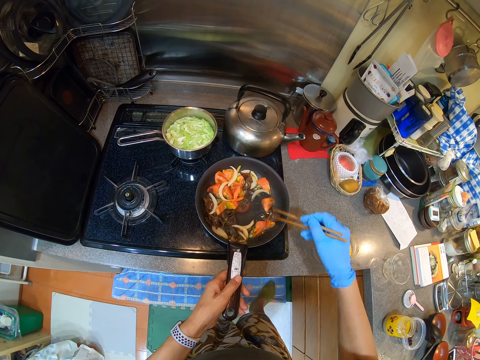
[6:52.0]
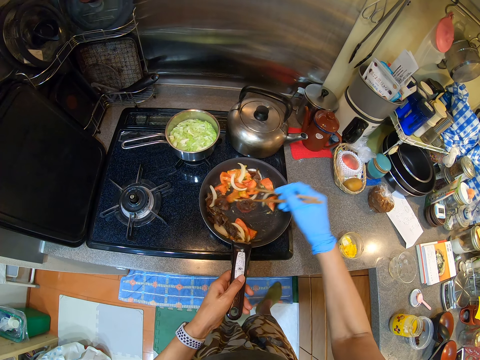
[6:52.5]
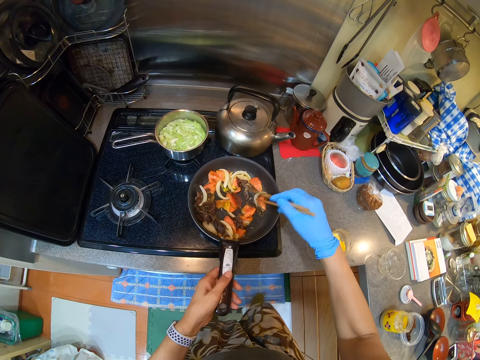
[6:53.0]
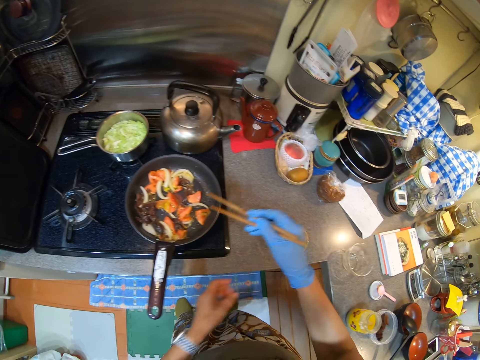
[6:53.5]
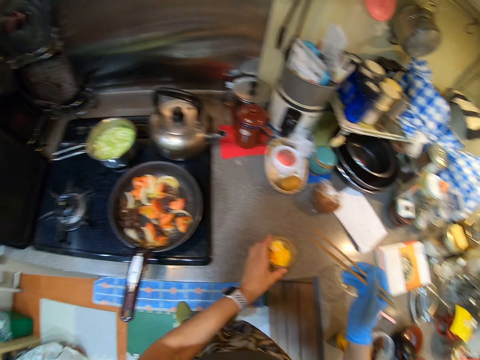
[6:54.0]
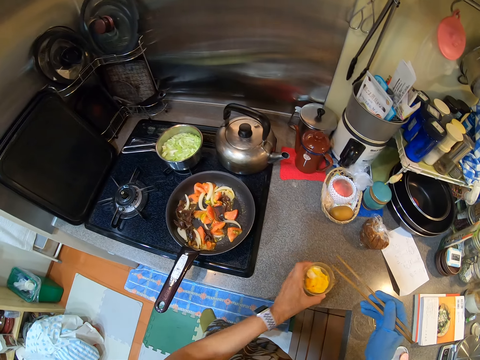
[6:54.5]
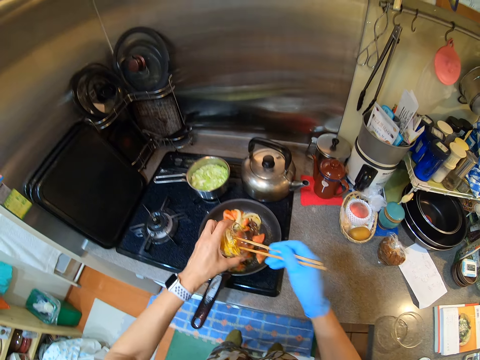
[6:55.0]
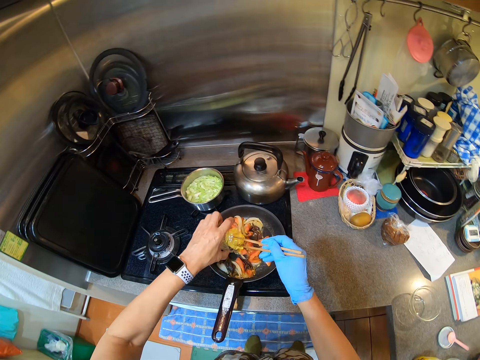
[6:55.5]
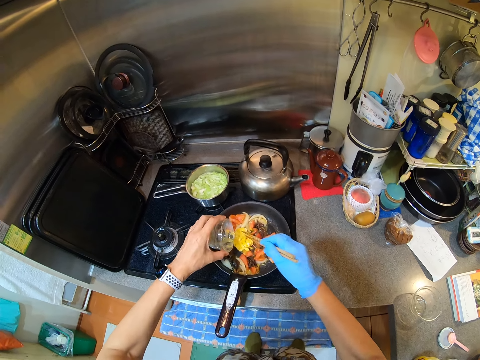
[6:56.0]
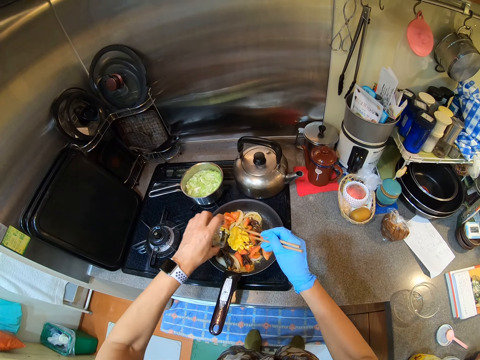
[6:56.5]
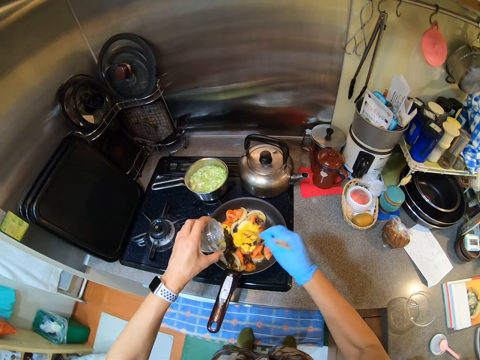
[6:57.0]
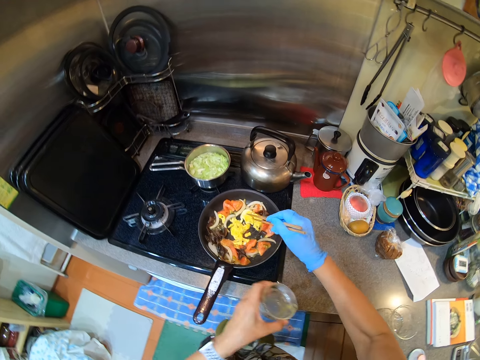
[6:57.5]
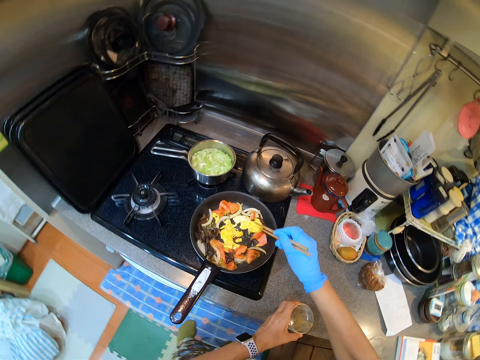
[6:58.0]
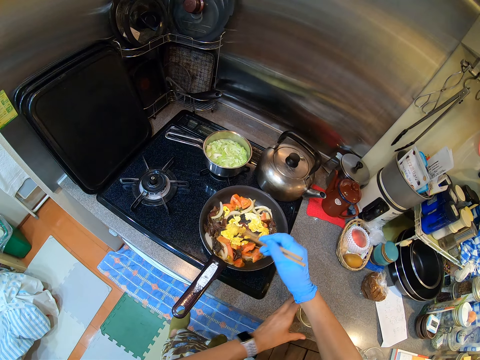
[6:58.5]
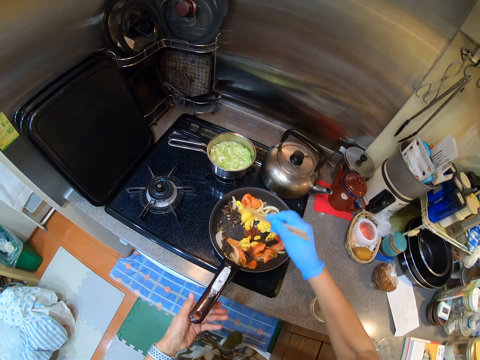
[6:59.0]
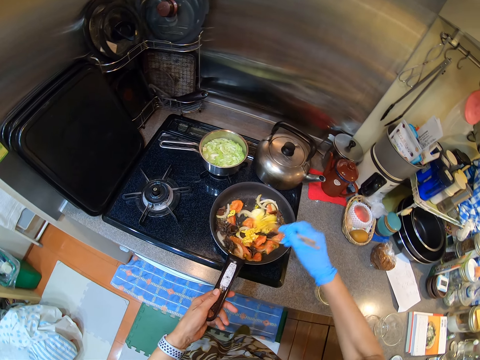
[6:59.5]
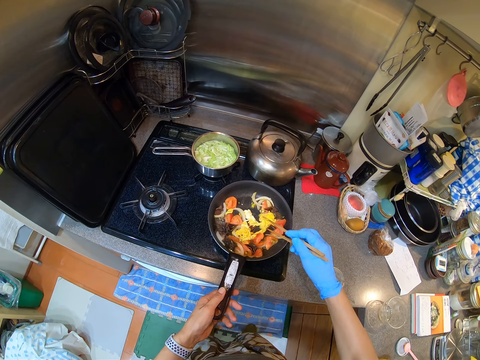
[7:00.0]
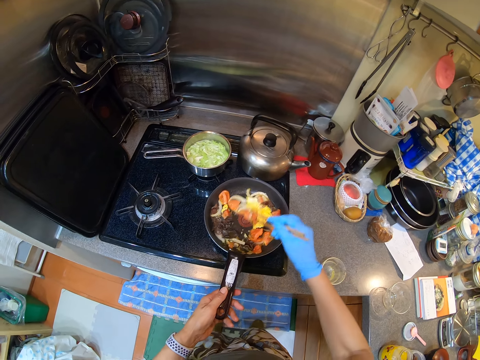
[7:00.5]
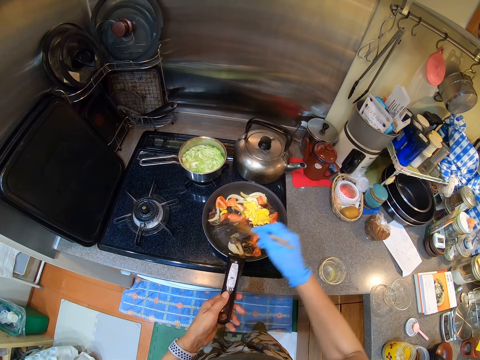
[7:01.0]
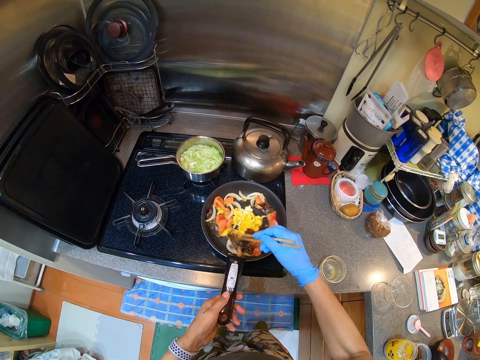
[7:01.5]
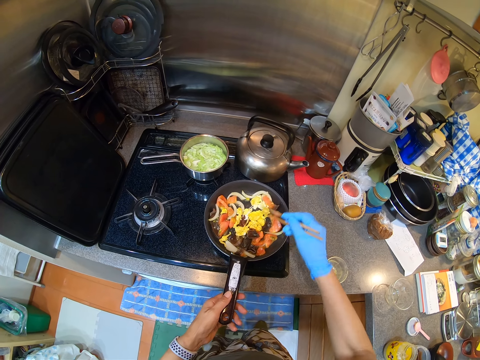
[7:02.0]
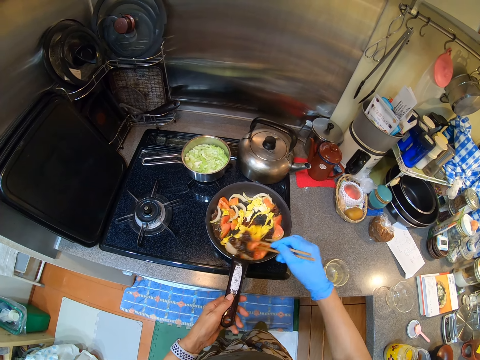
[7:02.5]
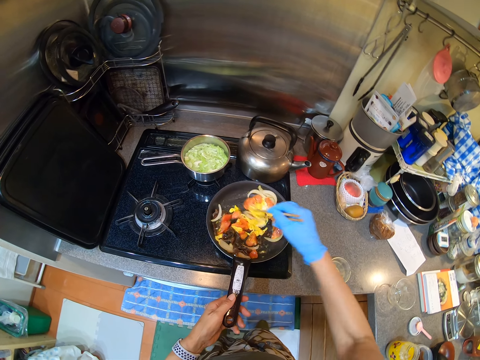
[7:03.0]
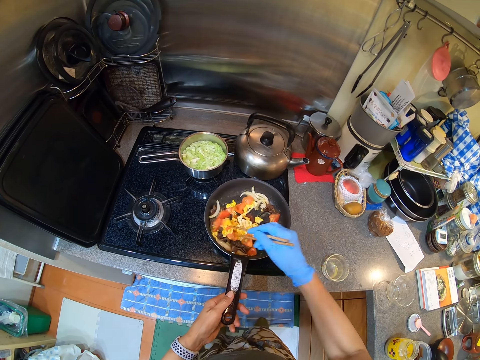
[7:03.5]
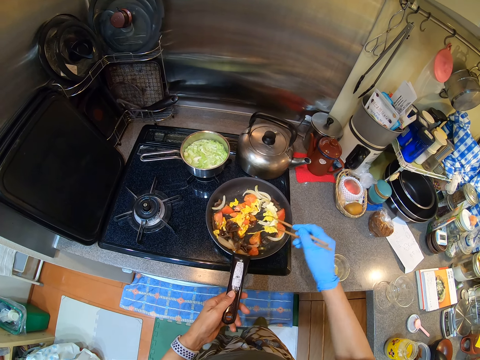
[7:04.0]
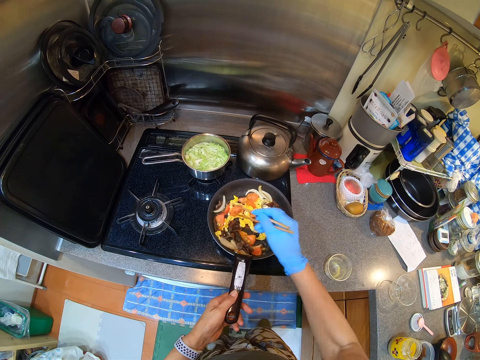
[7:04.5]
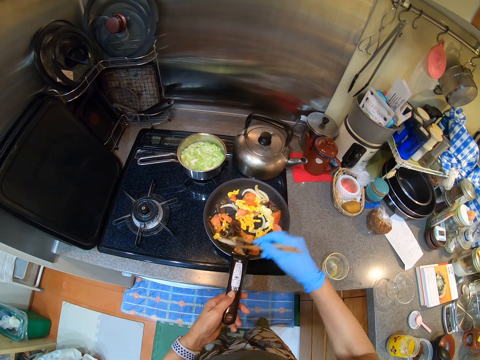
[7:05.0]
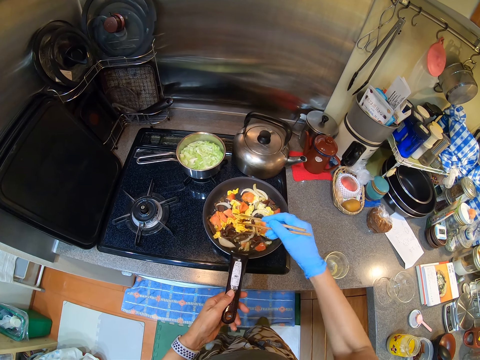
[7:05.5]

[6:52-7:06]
The camera wearer picks a spice. They carry a bowl. They pour the spice in the food. They mix the spice in the food. They put the tin on the counter top. They fry the food.

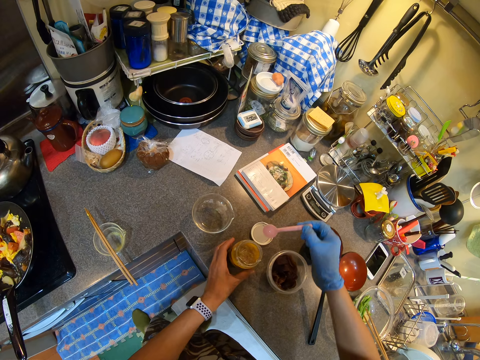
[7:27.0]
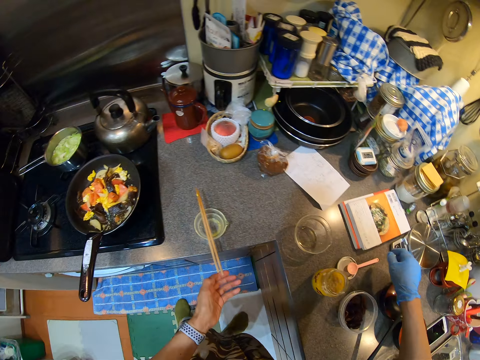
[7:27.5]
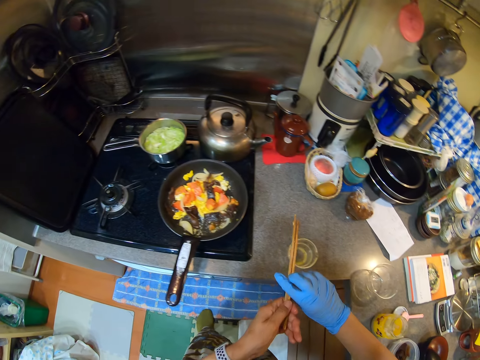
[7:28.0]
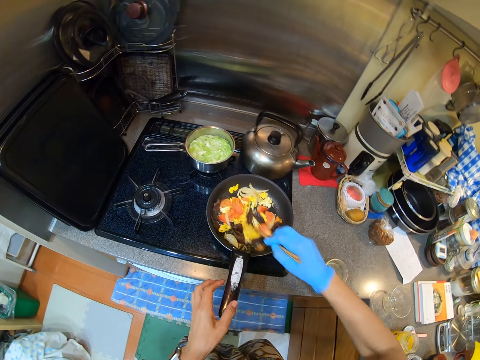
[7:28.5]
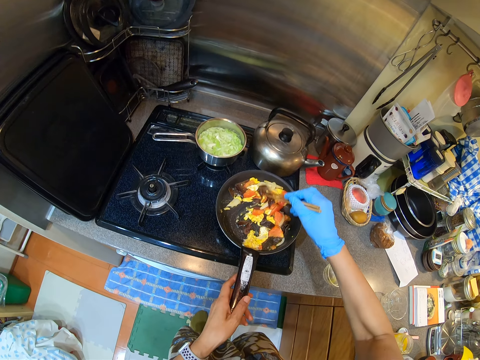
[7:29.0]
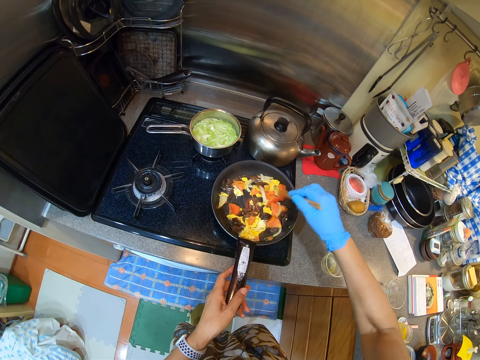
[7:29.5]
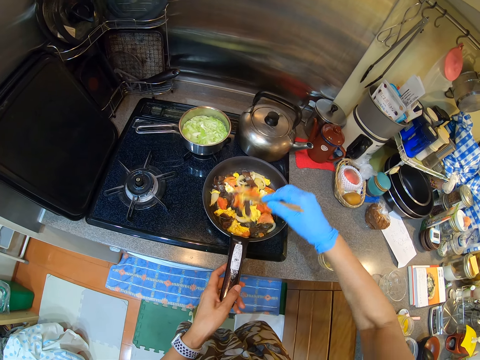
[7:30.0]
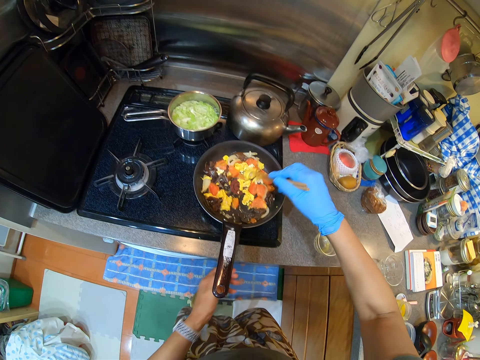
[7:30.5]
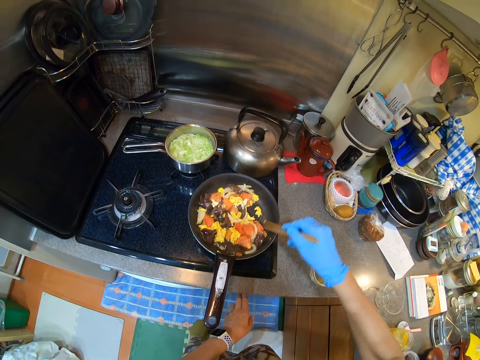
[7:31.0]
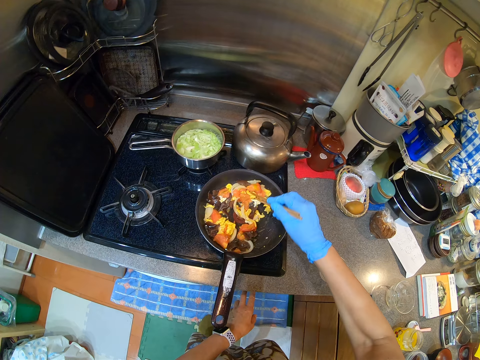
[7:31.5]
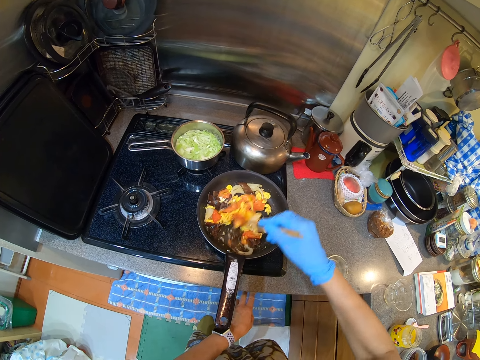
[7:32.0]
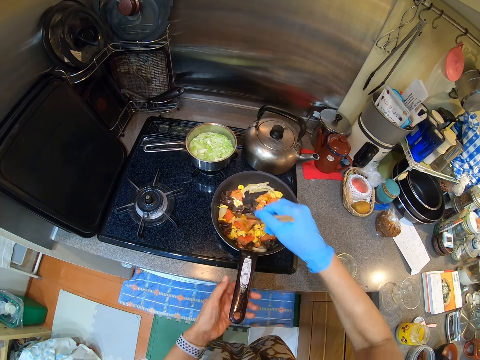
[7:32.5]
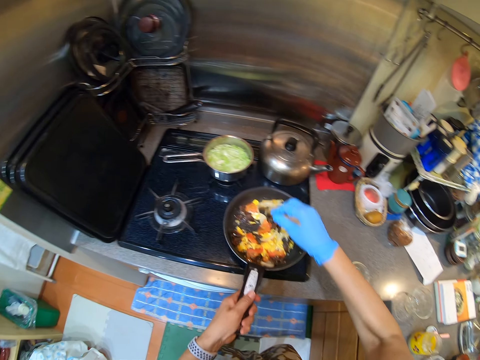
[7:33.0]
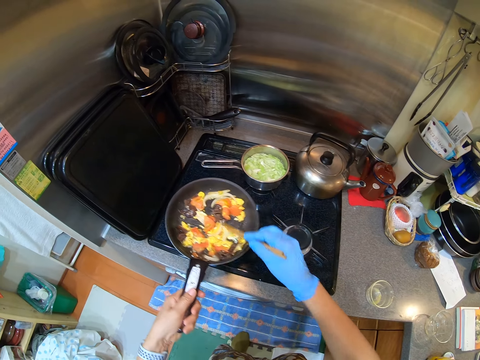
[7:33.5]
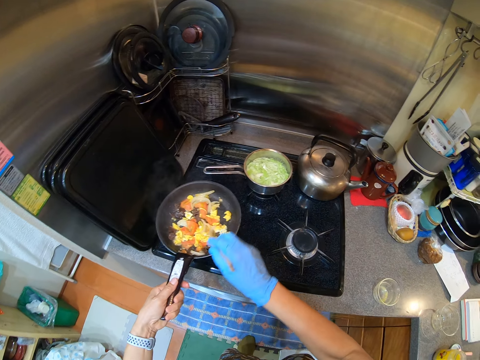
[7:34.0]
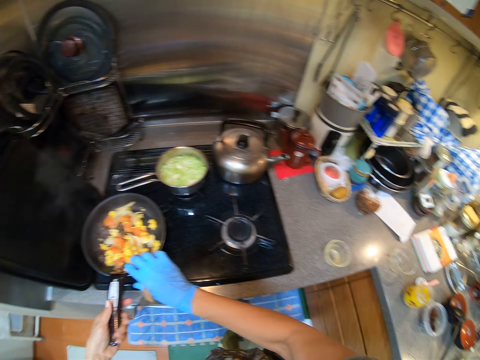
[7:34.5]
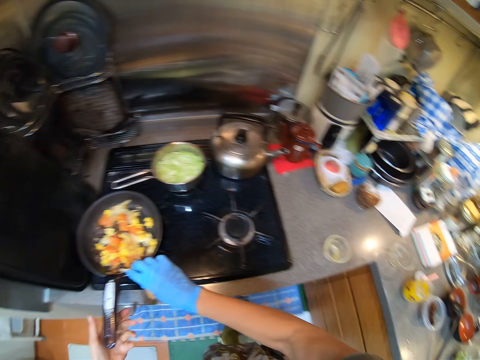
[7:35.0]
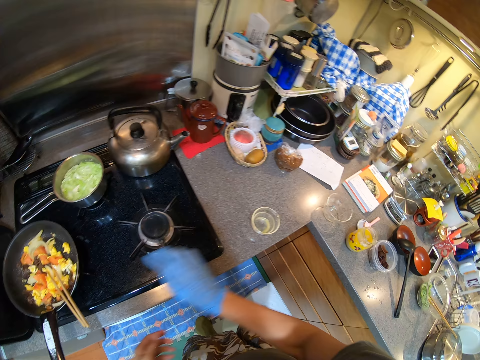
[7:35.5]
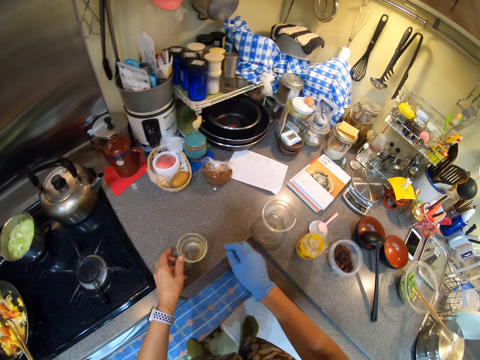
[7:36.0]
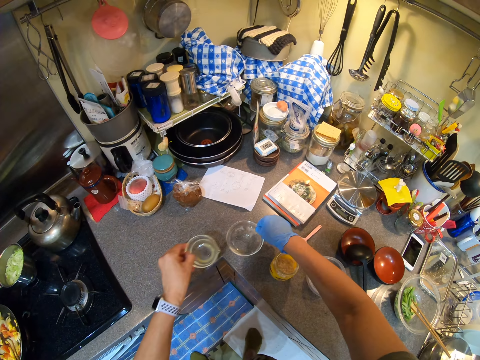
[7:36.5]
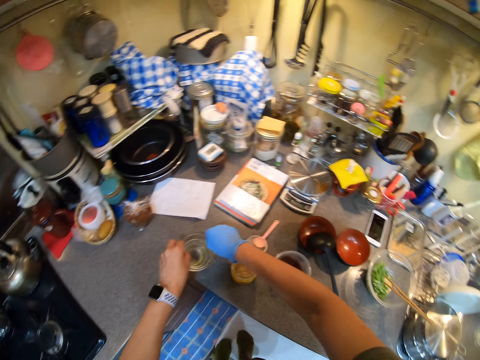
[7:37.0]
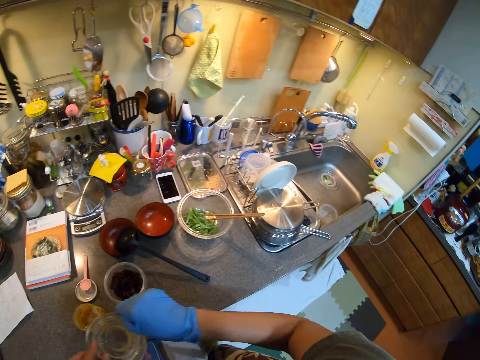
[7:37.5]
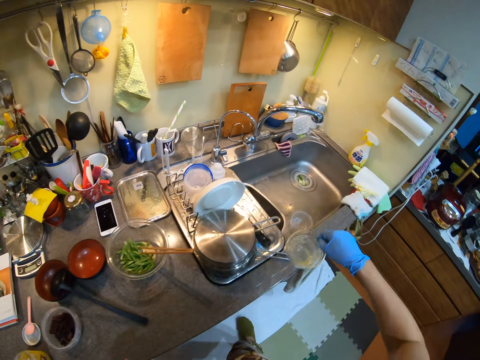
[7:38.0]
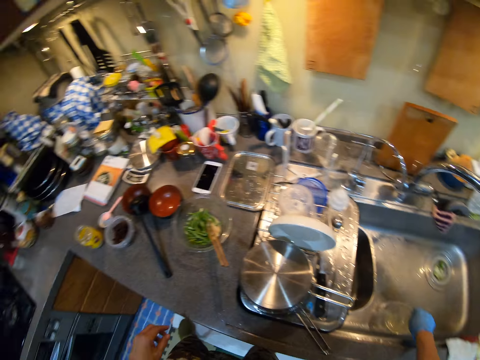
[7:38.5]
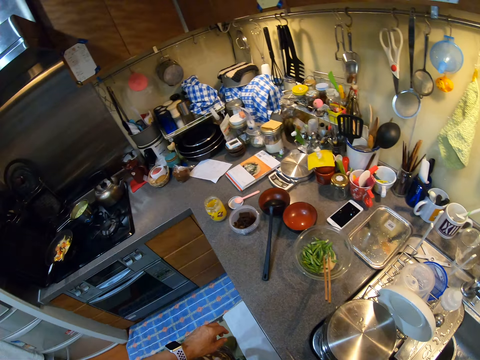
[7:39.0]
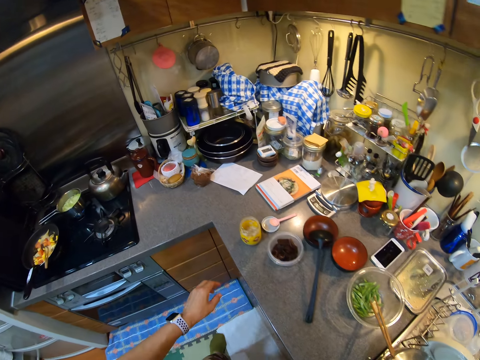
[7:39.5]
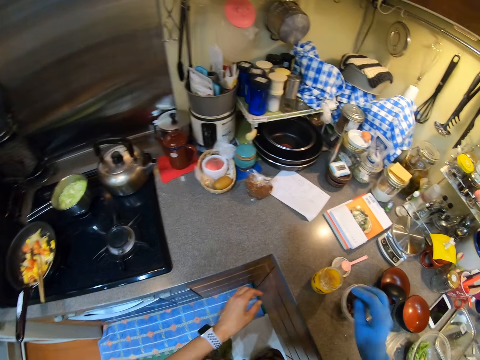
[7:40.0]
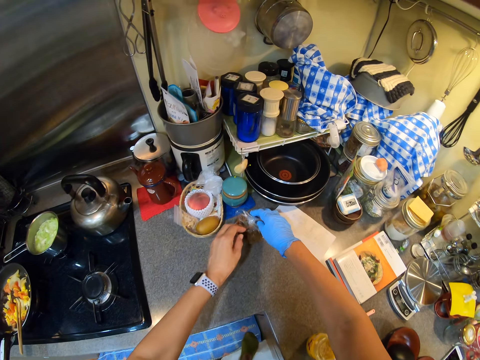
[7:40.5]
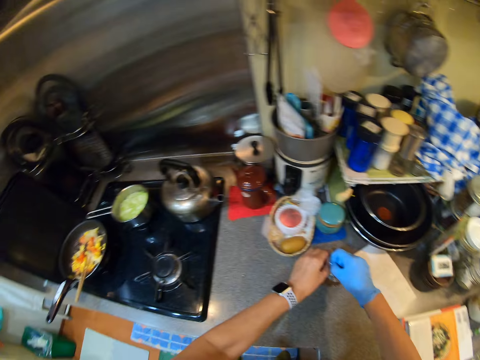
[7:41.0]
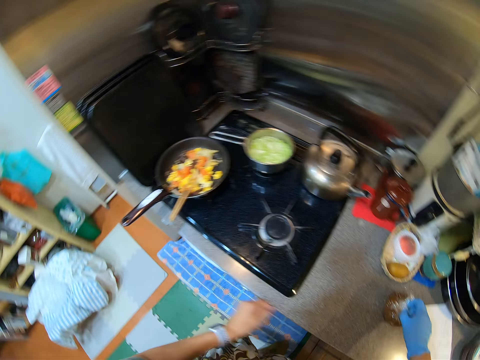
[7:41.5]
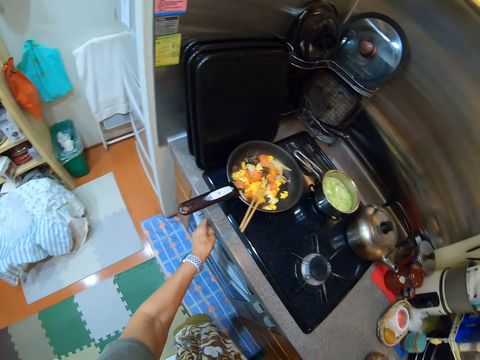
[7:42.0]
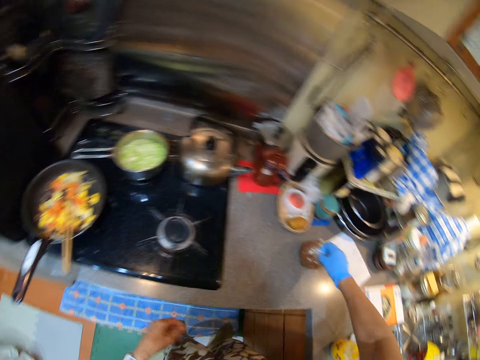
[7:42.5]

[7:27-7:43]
The camera wearer shakes the spoon. They collect the chop sticks. They hold a pan. They fry the food. They stir the food with the chop sticks. They touch the cooker. They fry the food. They remove the food from the cooker. They move the cooking pan on the cooker. They drop the chop sticks on the cooking pan. They gather bowls. They put the bowls in the sink.
